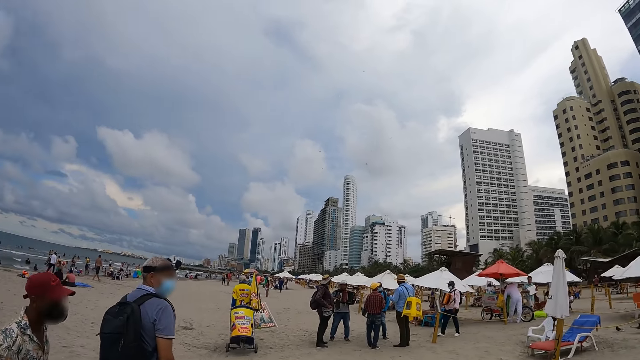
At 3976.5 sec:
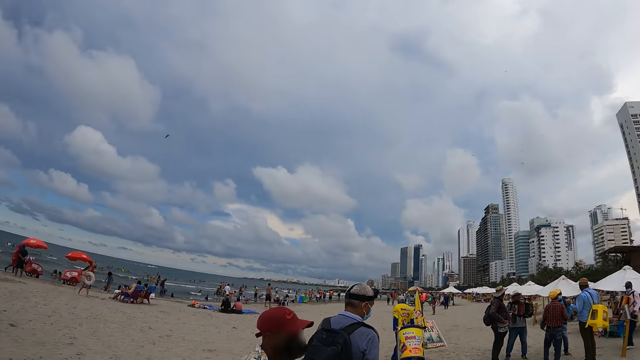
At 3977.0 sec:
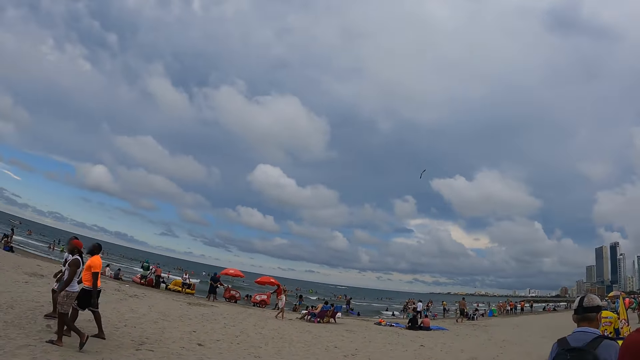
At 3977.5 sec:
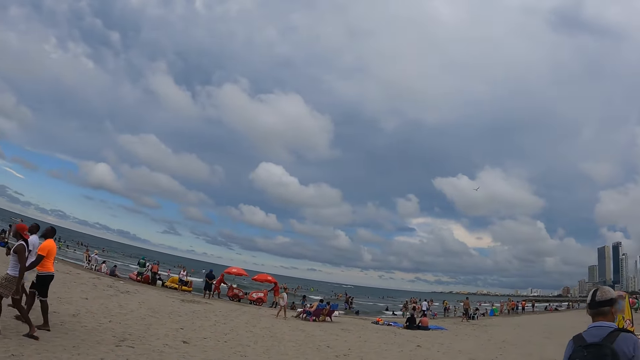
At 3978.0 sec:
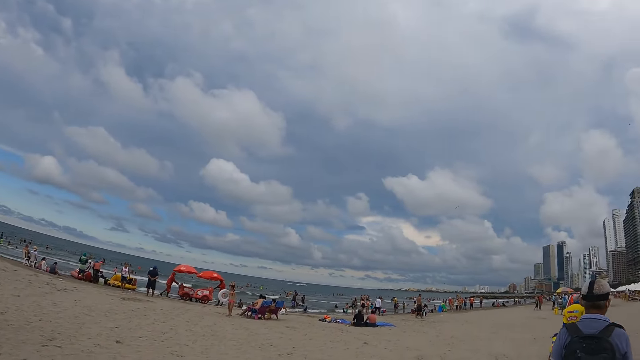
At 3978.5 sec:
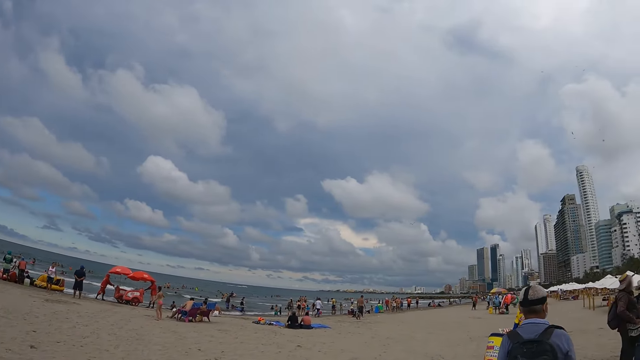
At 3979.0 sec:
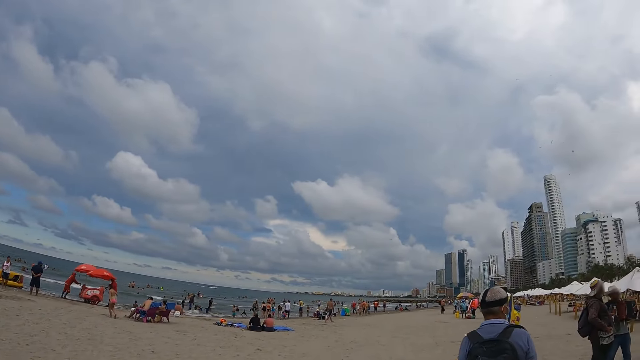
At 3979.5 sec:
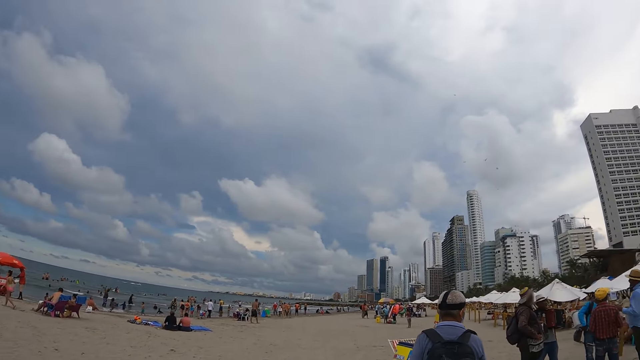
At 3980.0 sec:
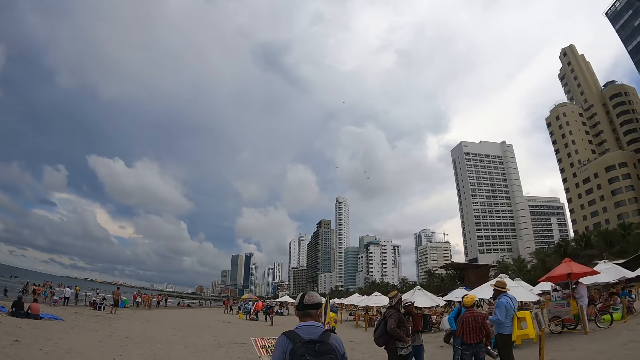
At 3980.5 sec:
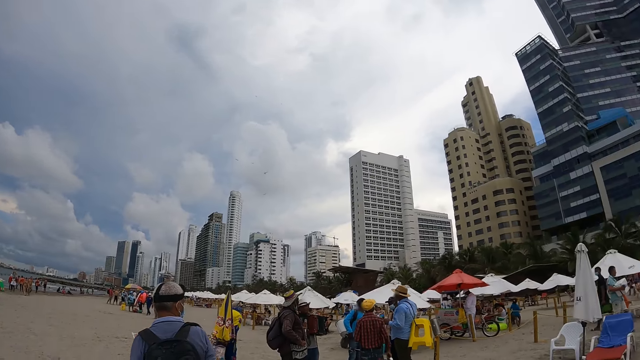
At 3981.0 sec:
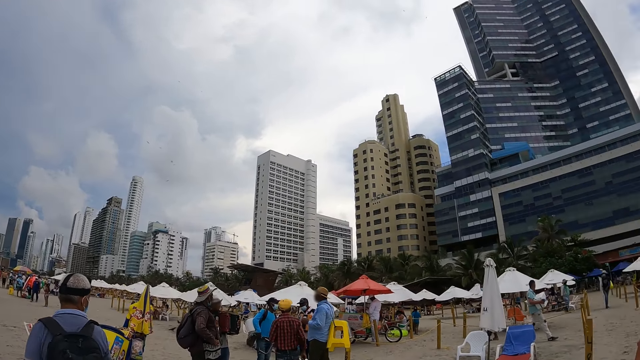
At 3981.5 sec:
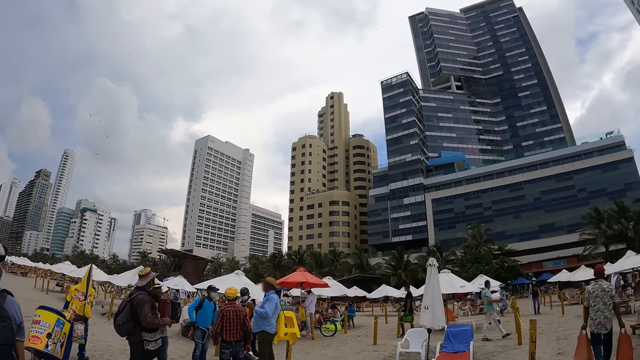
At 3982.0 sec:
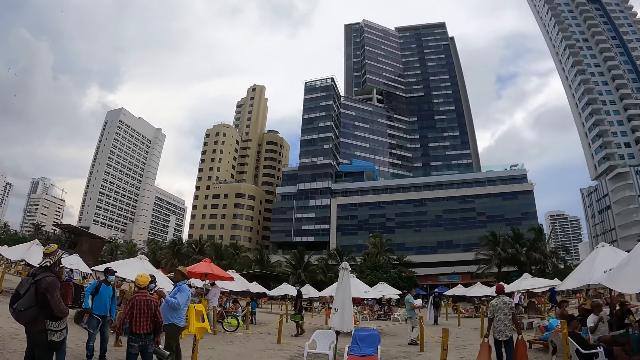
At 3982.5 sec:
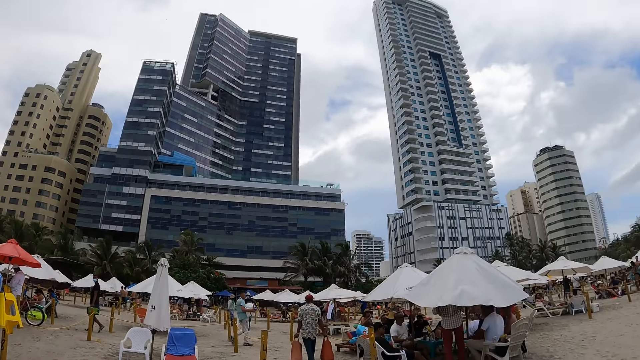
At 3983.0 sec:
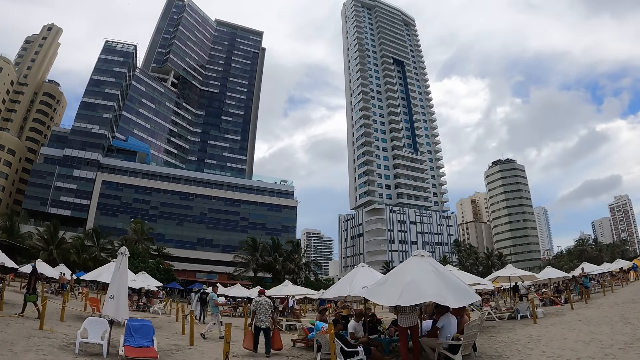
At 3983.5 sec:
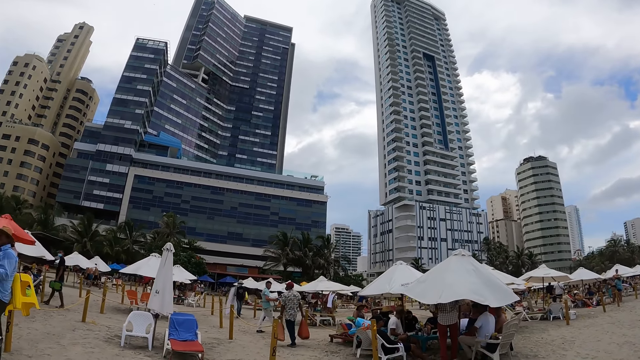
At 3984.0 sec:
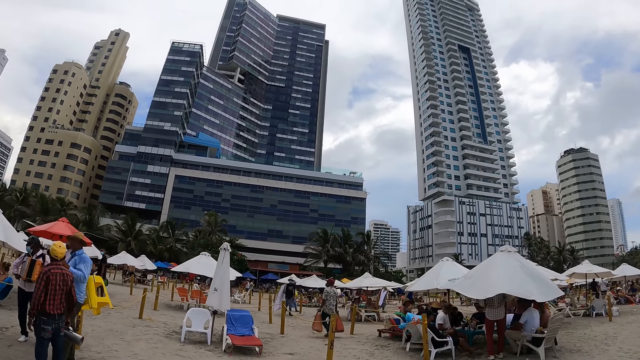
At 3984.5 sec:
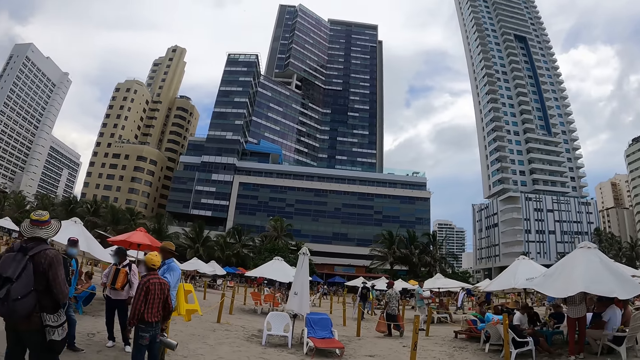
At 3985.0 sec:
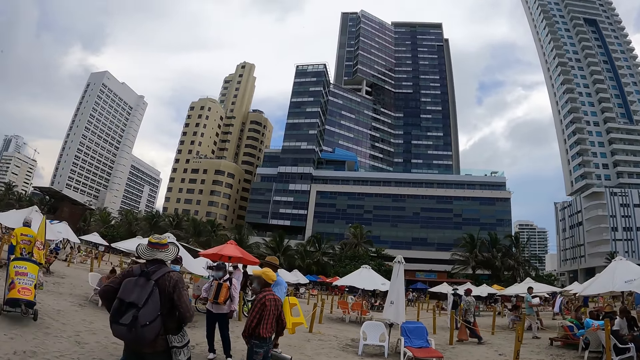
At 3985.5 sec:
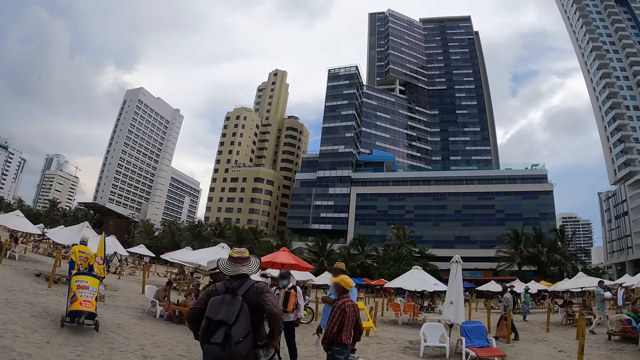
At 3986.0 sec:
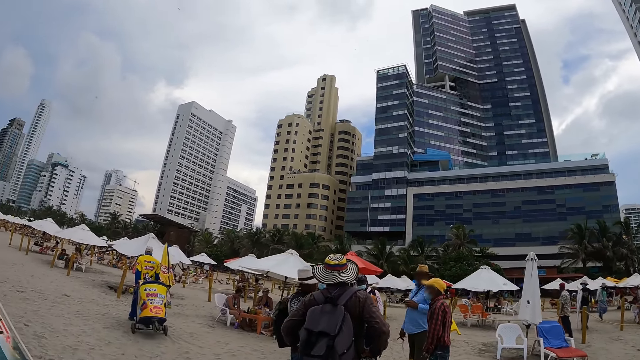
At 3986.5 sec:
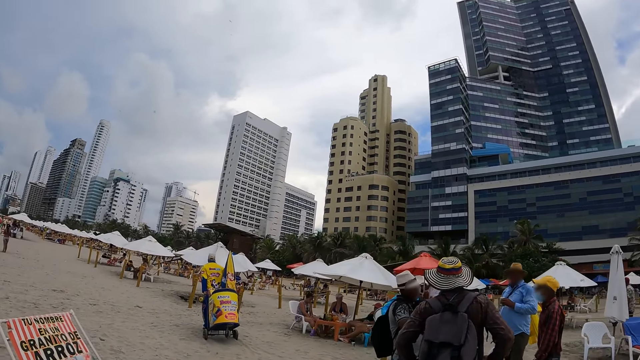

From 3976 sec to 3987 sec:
The camera wearer looks around the beach. They walk around the beach.

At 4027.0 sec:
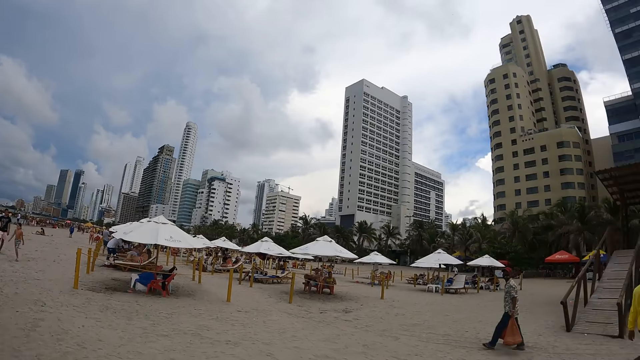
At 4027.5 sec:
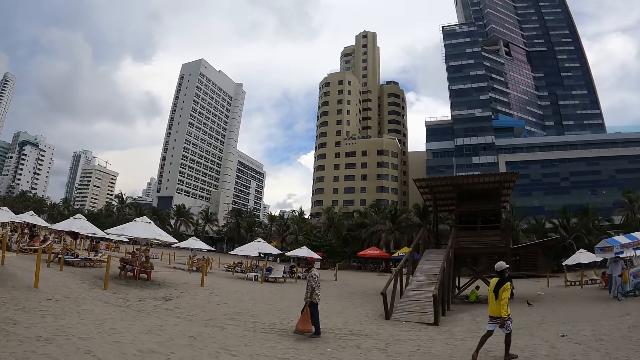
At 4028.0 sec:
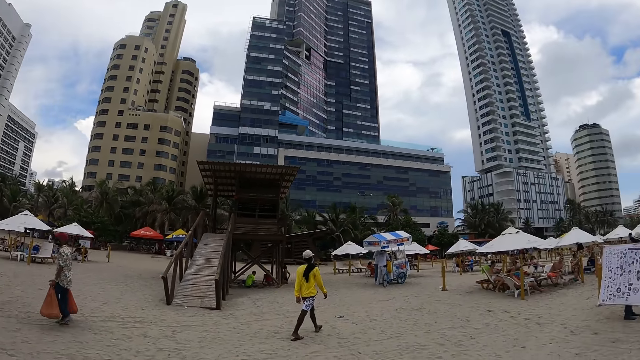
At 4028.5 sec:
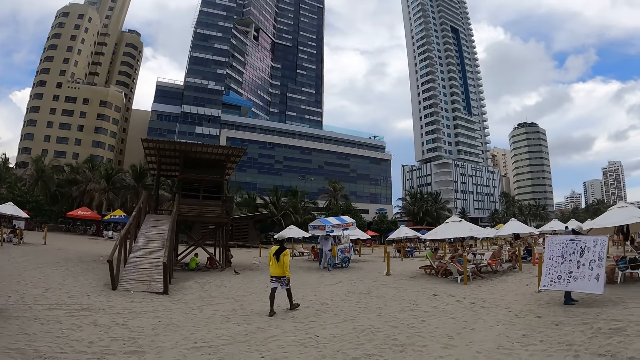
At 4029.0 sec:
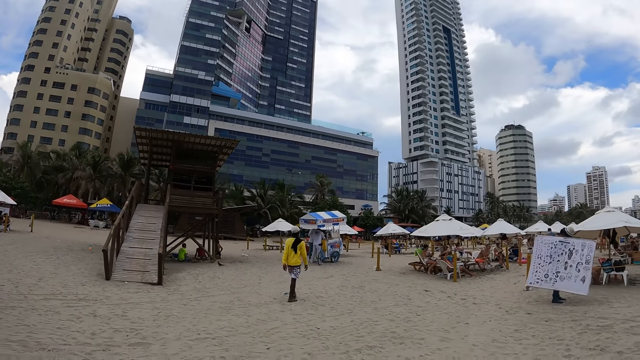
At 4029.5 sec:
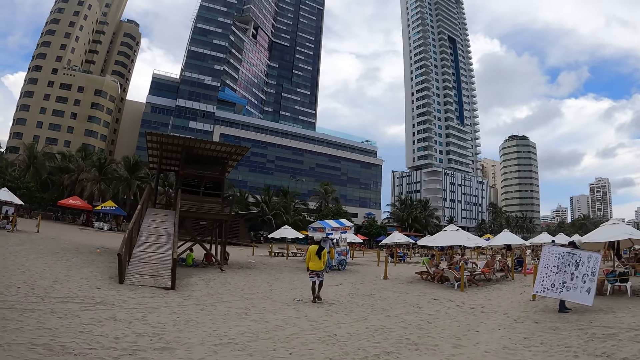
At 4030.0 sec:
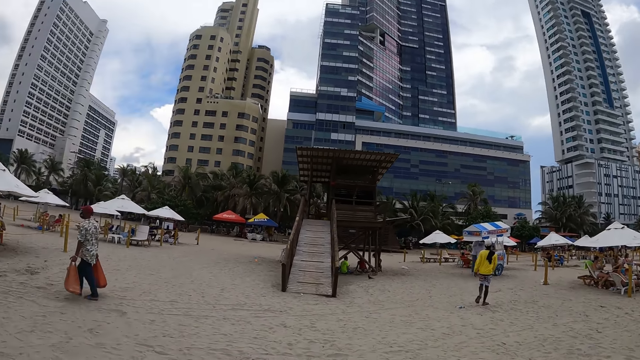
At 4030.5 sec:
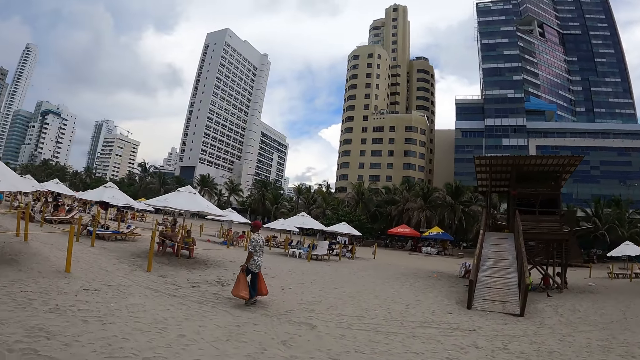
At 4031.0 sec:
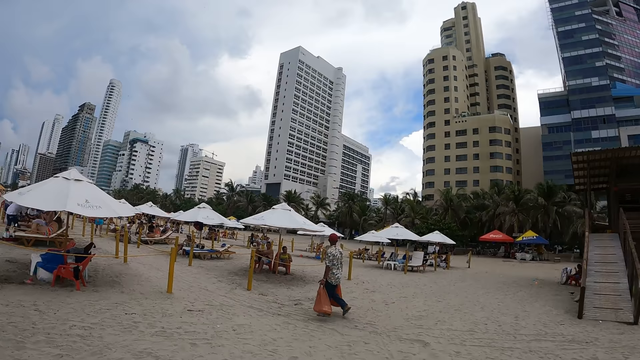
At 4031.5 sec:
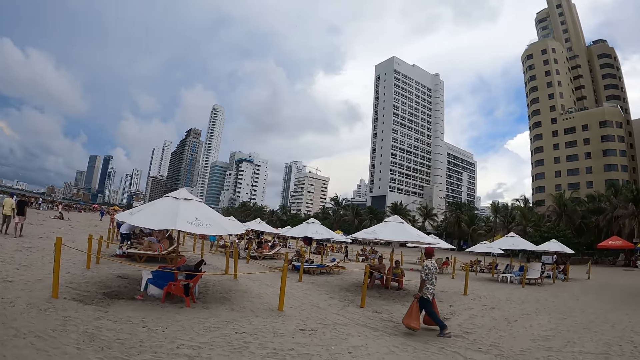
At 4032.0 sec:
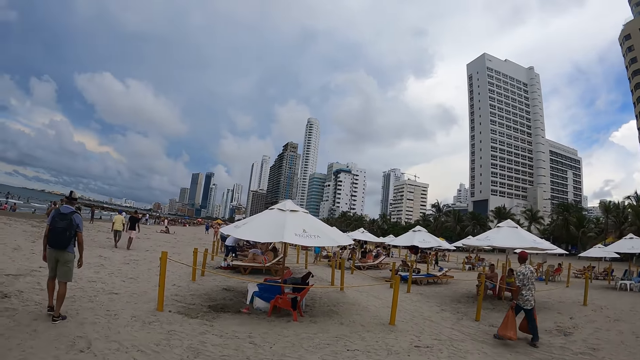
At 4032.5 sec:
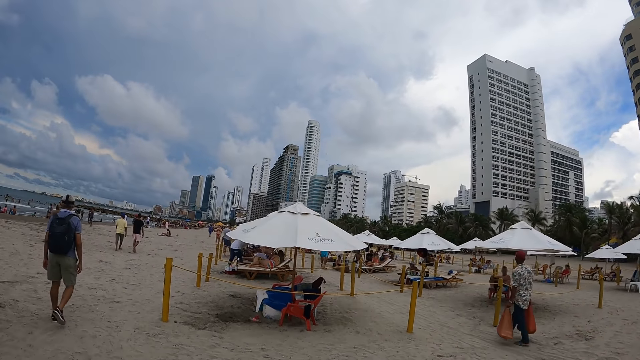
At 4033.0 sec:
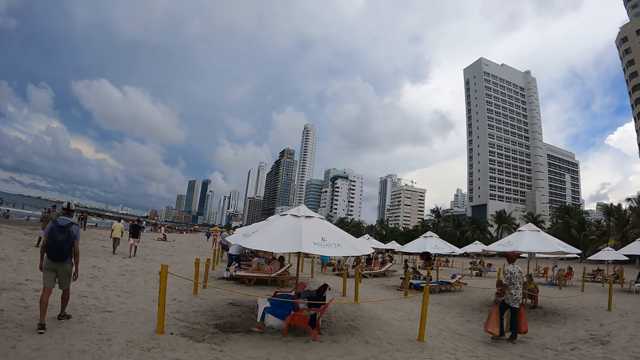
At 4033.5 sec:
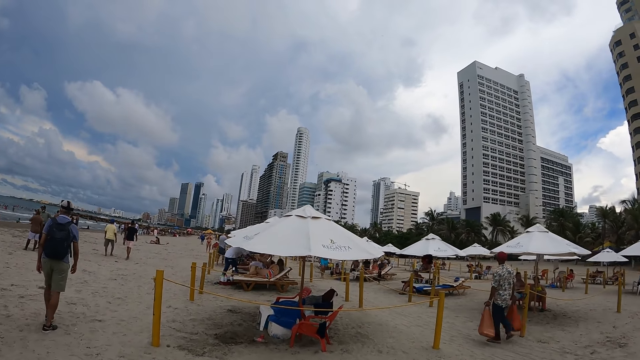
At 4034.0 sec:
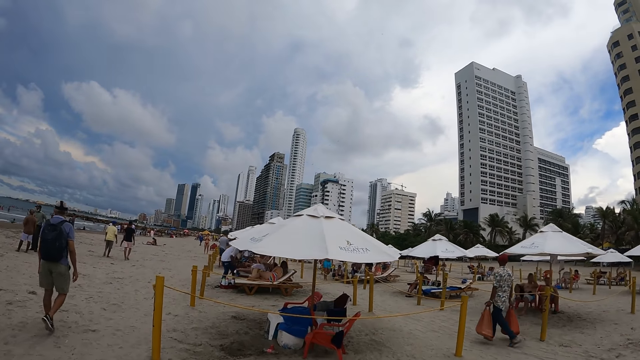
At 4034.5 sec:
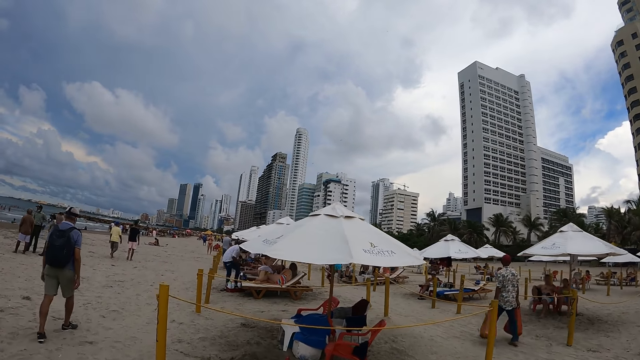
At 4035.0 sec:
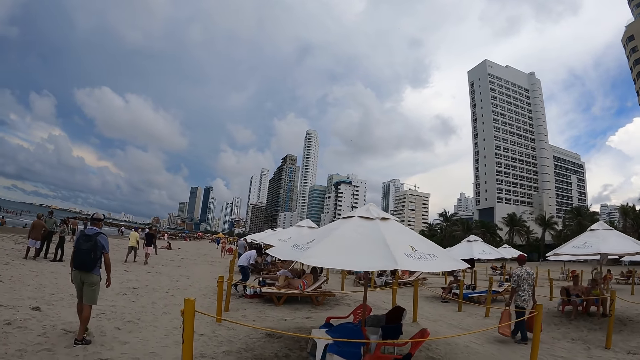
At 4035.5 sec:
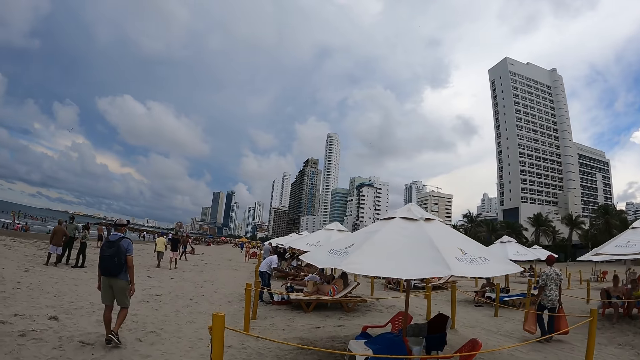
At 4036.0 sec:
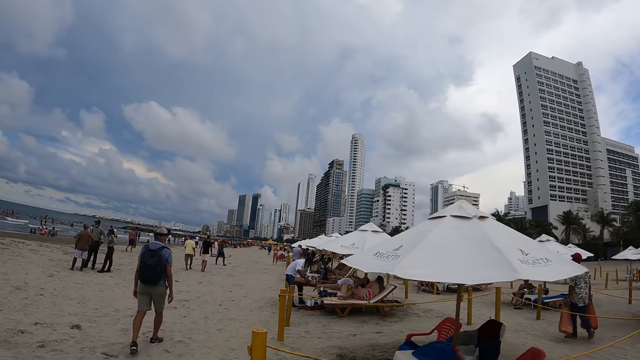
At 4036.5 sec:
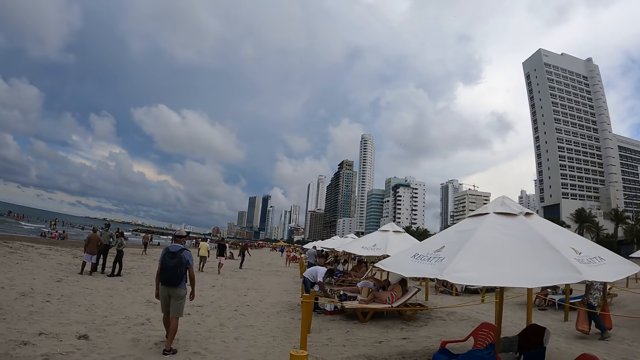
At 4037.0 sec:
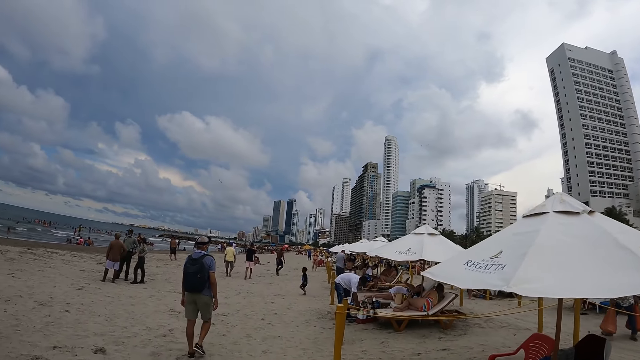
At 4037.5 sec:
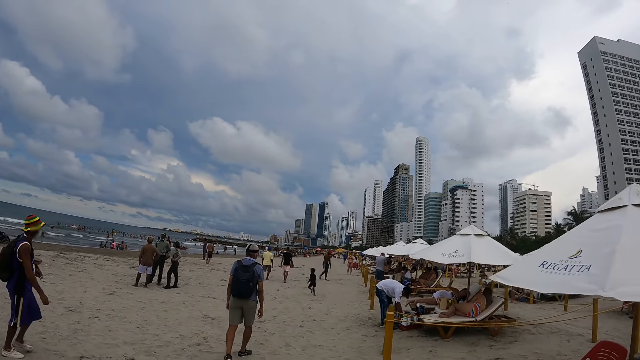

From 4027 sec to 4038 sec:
The camera wearer looks around the beach. They walk around the beach.
